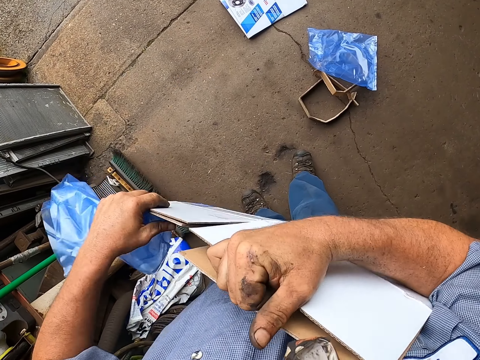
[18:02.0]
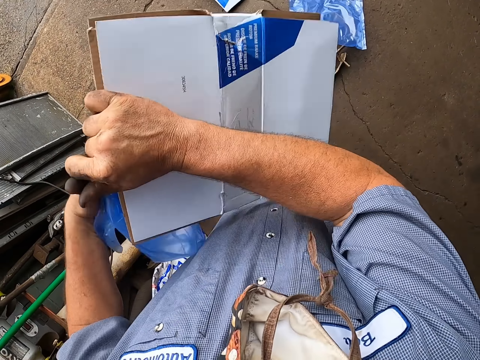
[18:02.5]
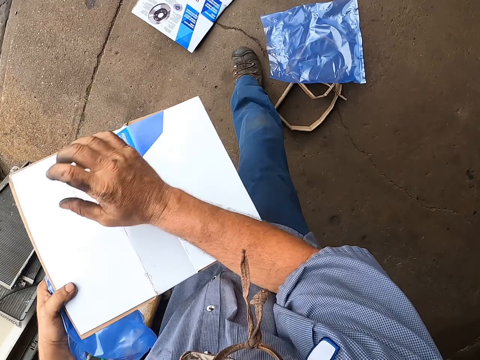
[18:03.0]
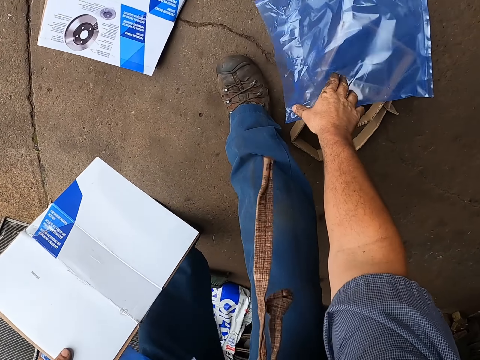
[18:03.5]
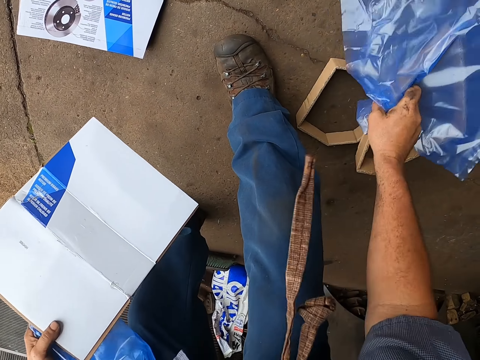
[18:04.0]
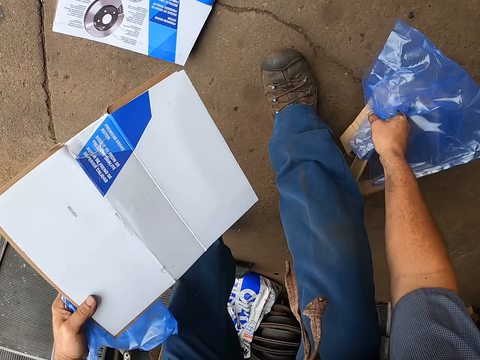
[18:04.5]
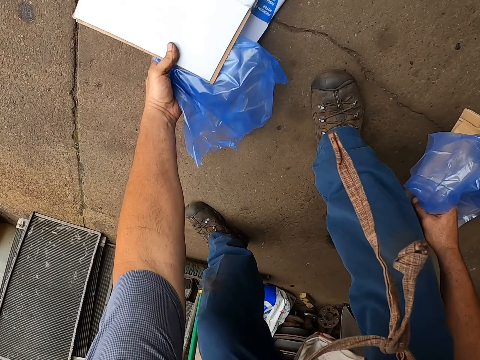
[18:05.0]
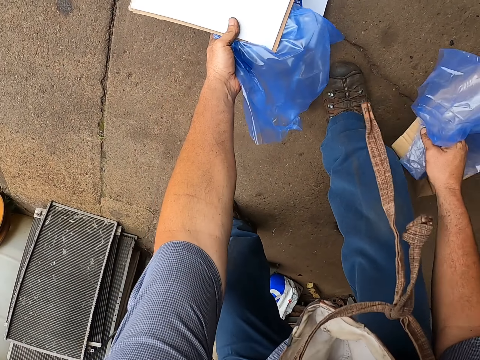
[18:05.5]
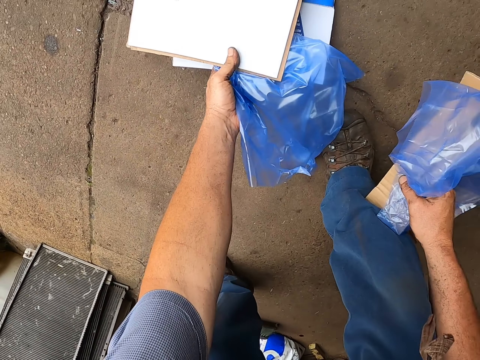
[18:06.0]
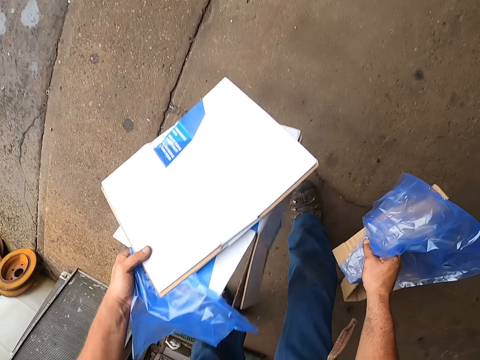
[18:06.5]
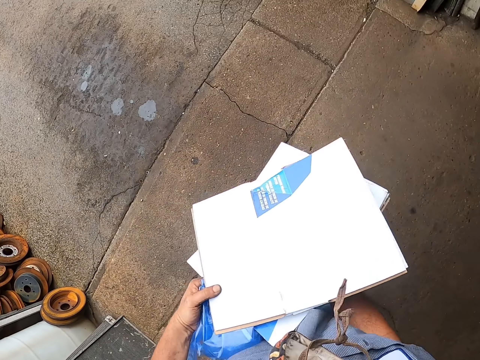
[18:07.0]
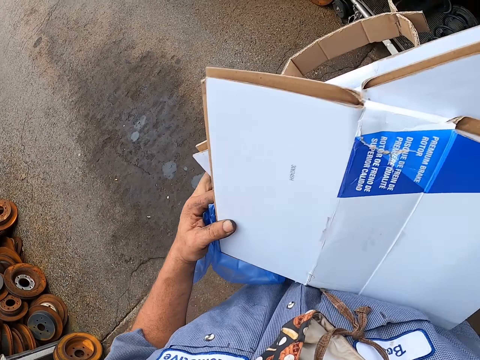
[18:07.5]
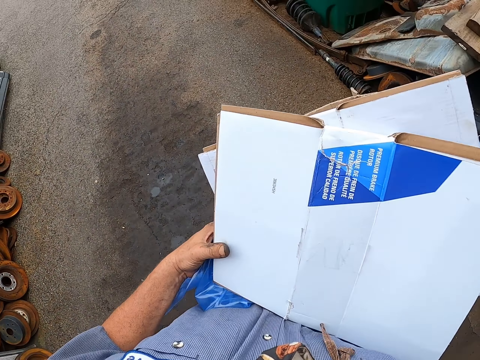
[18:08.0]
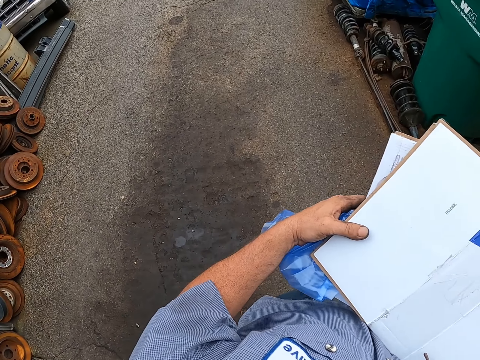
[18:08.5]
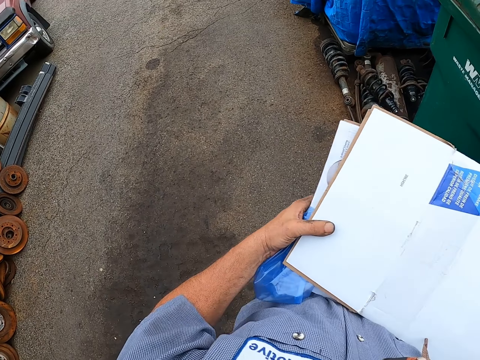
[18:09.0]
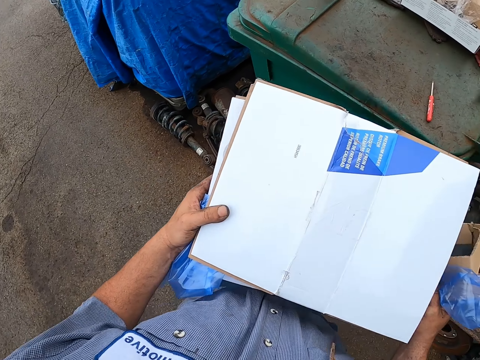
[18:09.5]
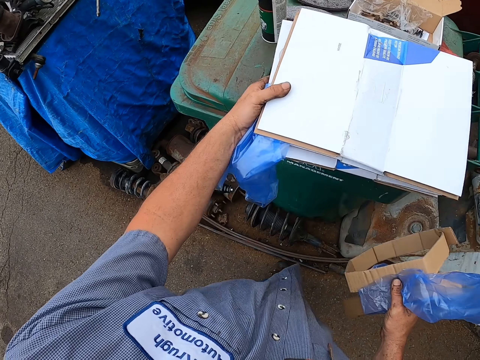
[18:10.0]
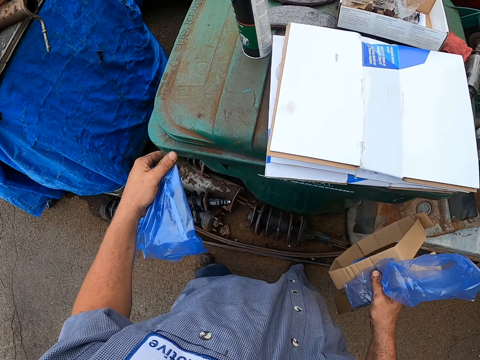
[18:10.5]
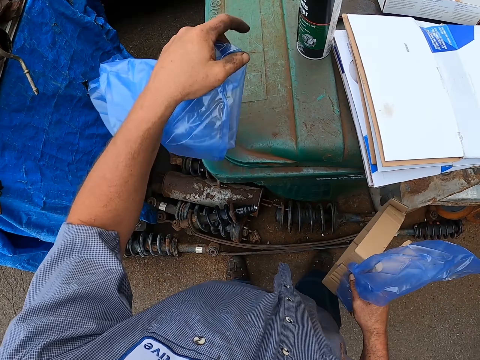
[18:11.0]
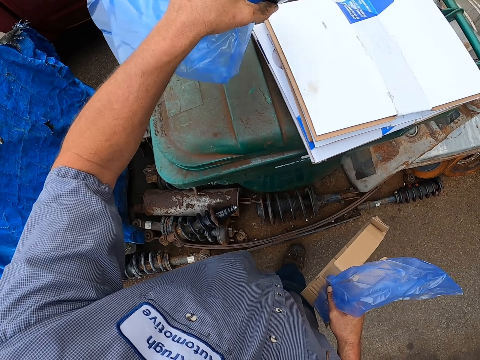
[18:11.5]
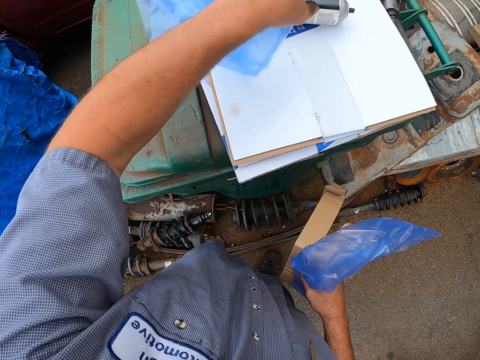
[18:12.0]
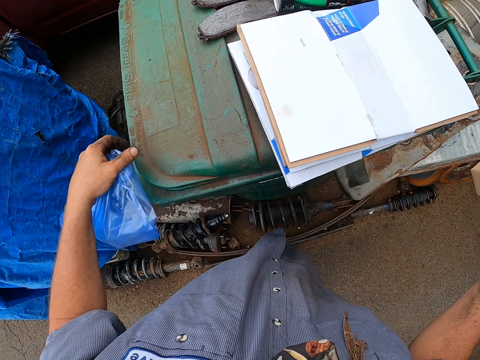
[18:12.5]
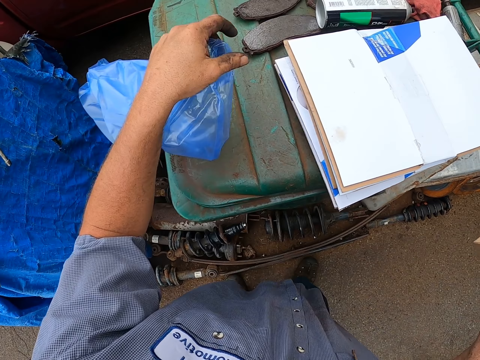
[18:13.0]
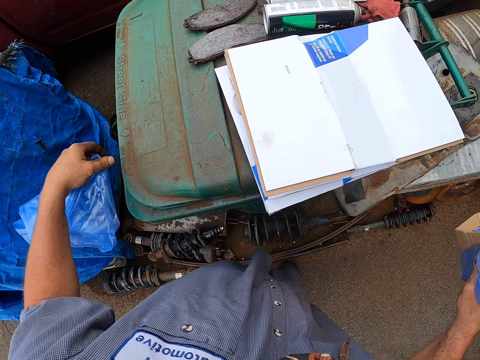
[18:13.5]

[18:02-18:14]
The camera wearer folds the box with both hands. He picks the nylon bag with his right hand. He picks the piece of carton box with his right hand. He picks a carton box with his left hand. He walks around. He puts the carton boxes on the surface, on the trash bin, with his left hand. He carries the spray with his left hand. He puts the spray on top of the boxes with his left hand.

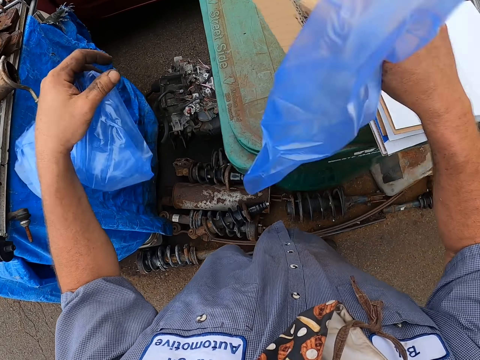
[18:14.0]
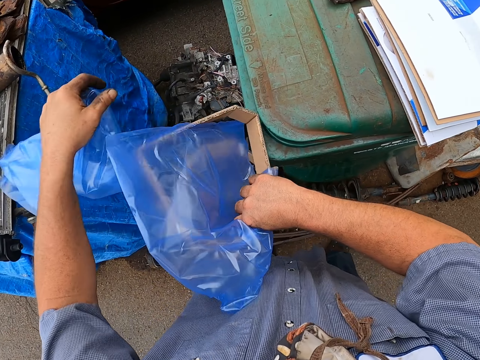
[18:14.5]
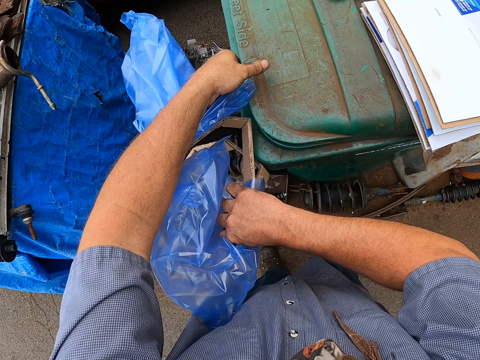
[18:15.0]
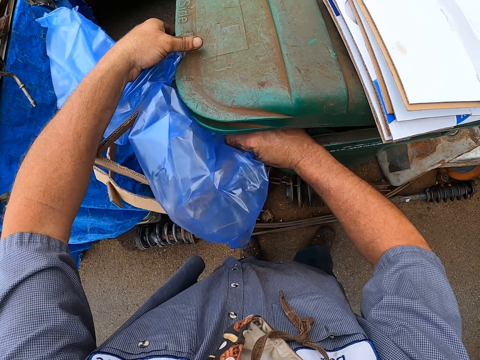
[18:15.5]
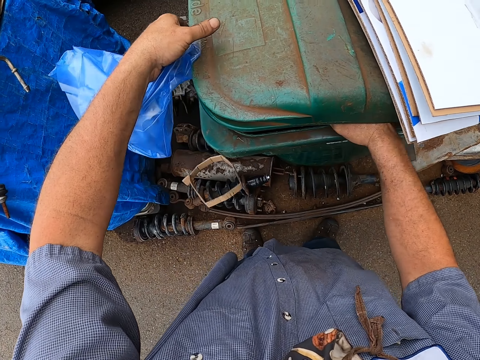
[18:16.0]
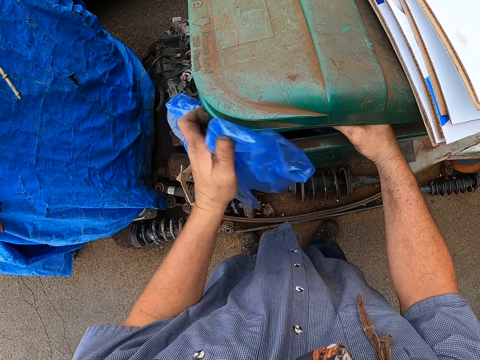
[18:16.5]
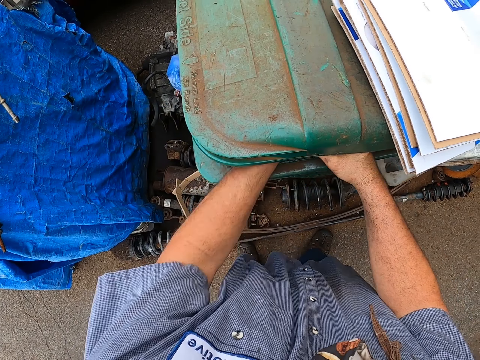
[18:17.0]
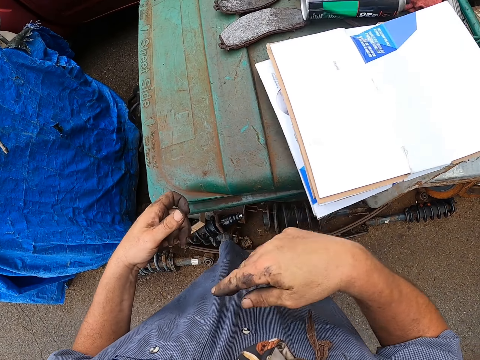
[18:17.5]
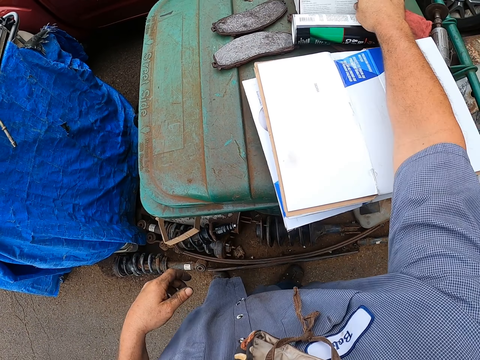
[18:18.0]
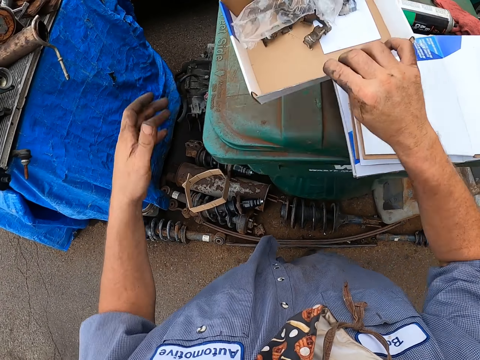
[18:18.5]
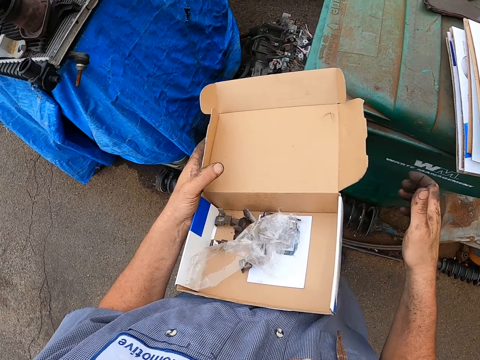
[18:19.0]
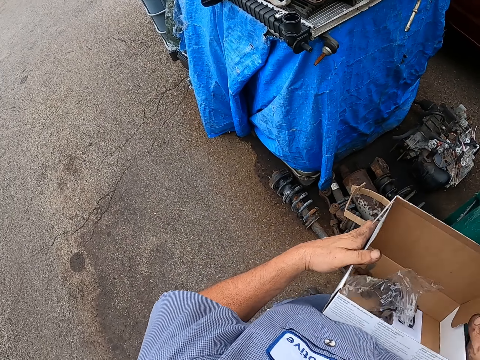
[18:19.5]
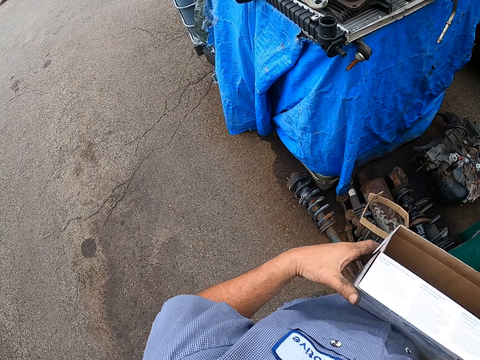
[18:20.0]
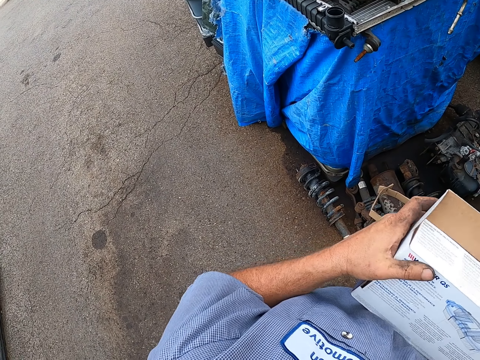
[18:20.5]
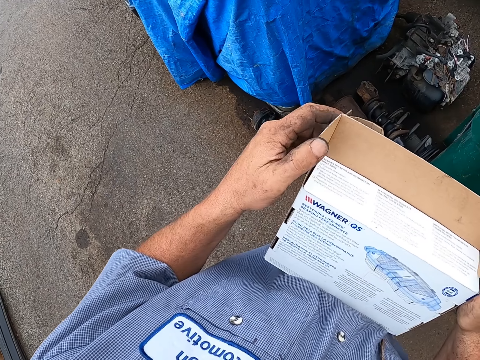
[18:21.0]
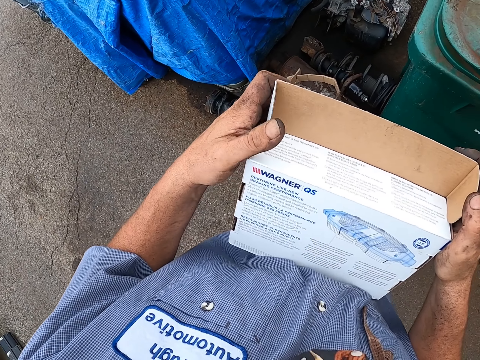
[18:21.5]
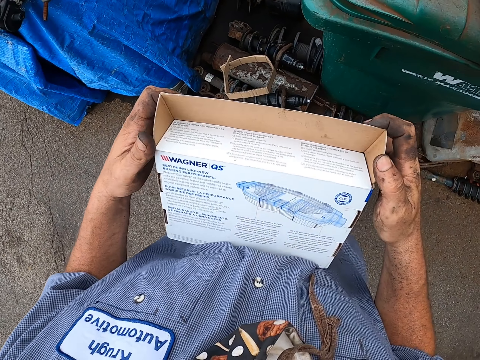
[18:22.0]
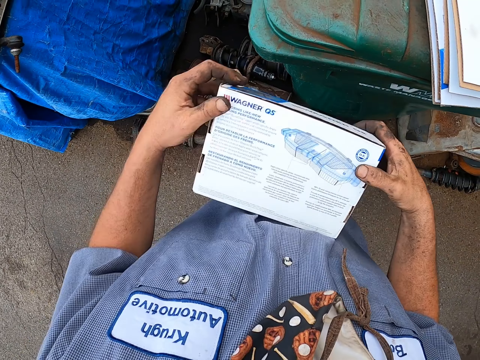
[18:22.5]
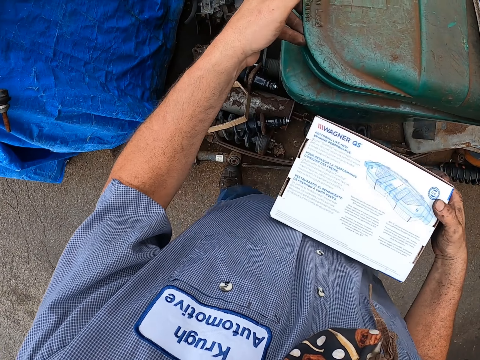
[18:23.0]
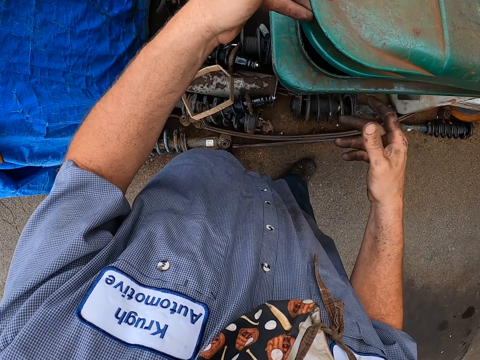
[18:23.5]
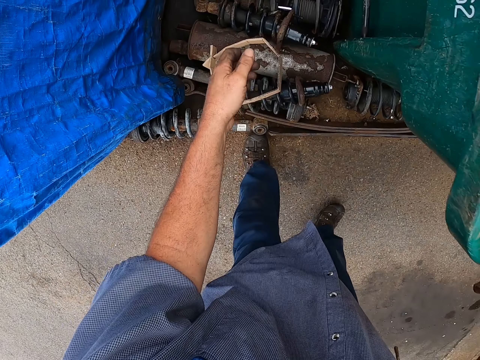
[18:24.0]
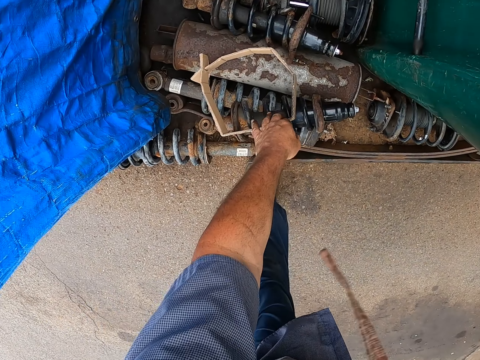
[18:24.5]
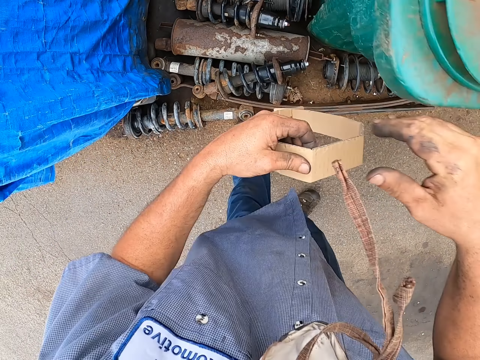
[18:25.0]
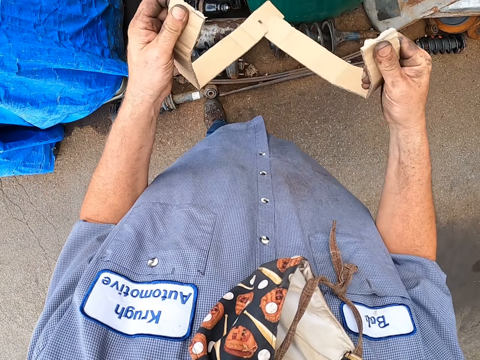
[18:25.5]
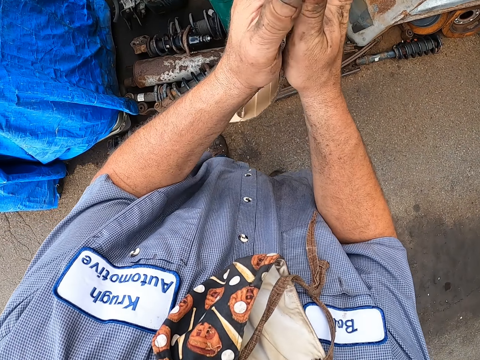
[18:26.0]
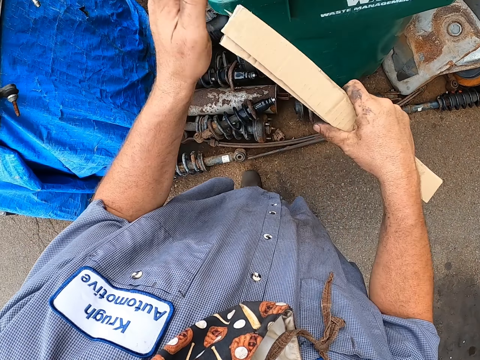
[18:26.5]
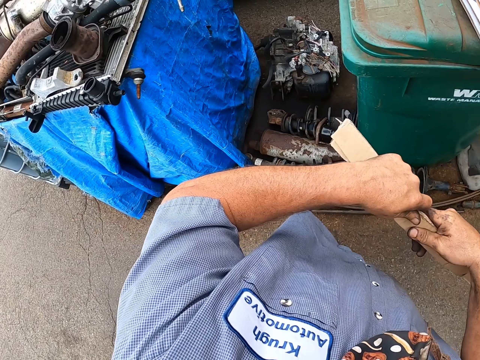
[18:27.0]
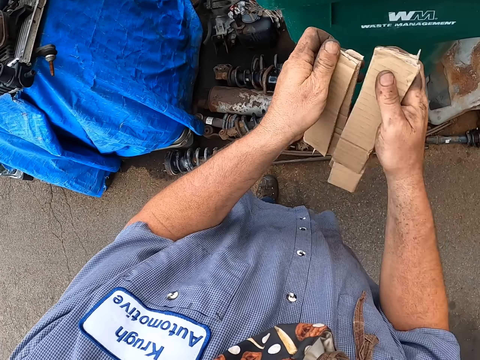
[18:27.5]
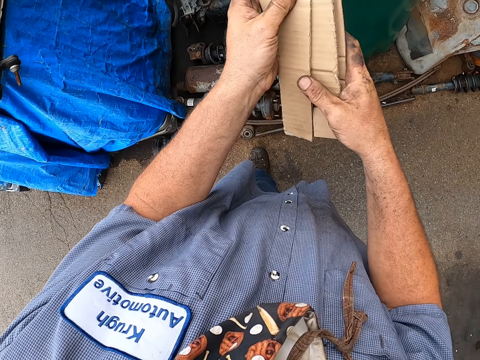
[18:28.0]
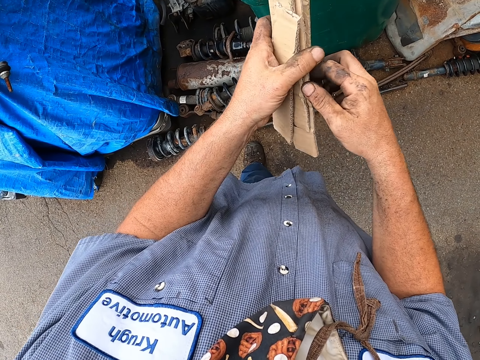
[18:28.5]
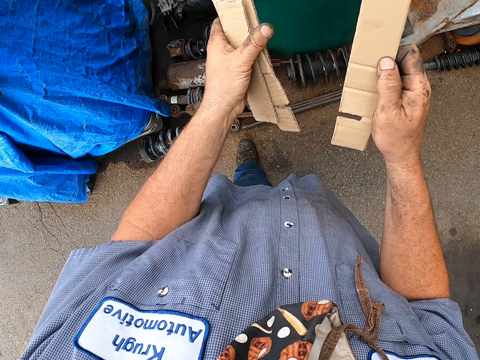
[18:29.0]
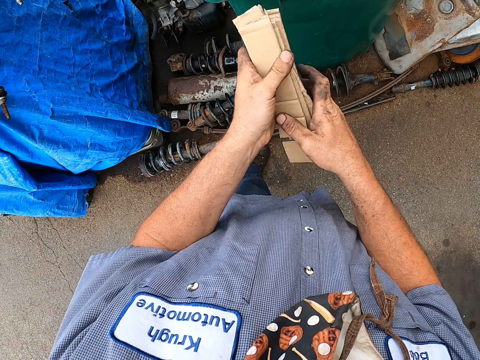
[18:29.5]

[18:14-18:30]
The camera wearer throws the polythene bags in the trash bin. They open the bin. They put the papers on the bin. They pick a box. They close the box. They open the dust bin. They dispose of the box in the bin. They pick up a piece of a box or carton. They cut the carton.
